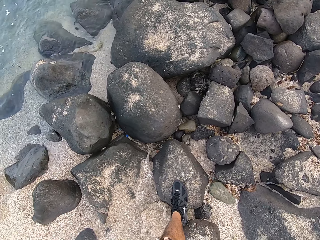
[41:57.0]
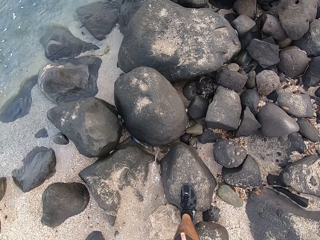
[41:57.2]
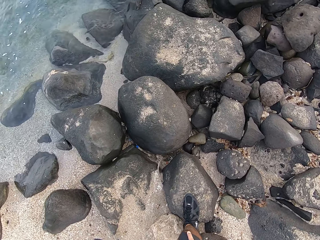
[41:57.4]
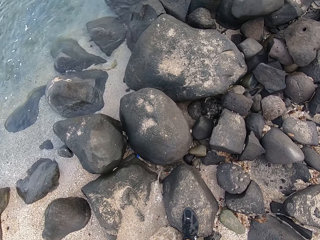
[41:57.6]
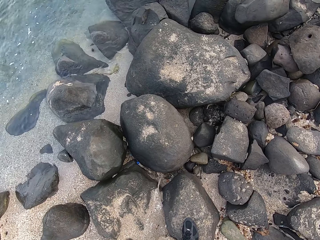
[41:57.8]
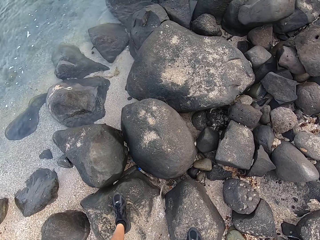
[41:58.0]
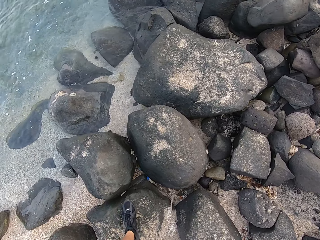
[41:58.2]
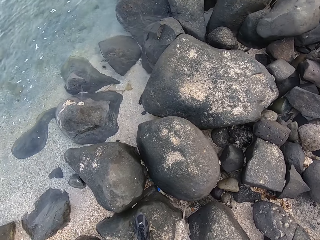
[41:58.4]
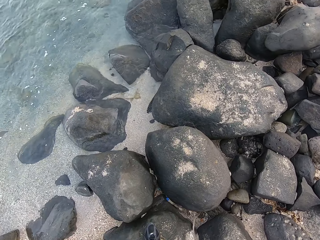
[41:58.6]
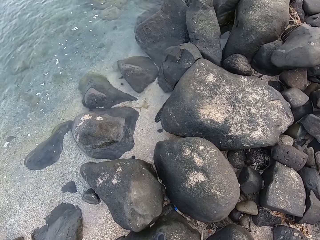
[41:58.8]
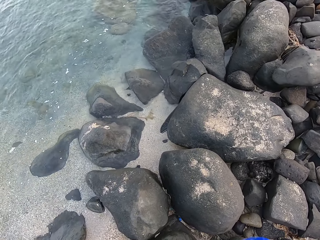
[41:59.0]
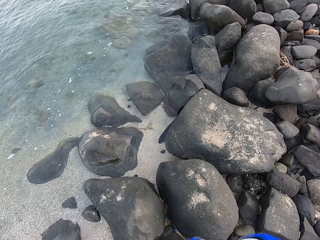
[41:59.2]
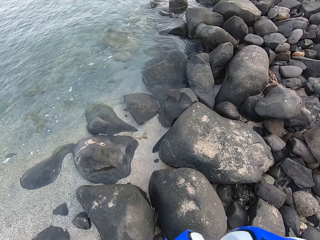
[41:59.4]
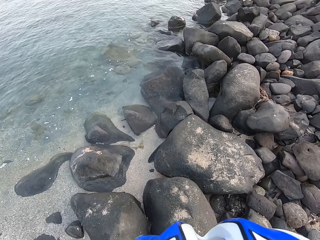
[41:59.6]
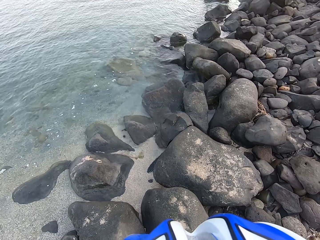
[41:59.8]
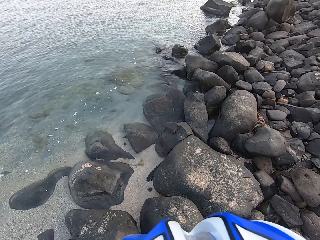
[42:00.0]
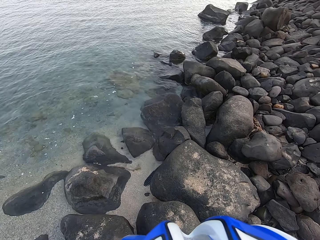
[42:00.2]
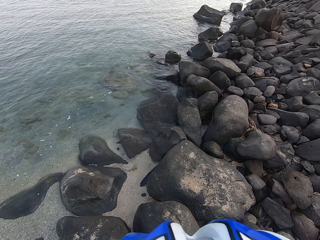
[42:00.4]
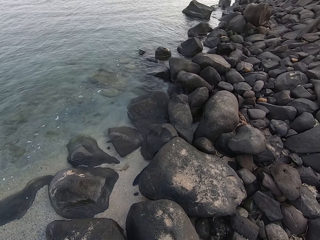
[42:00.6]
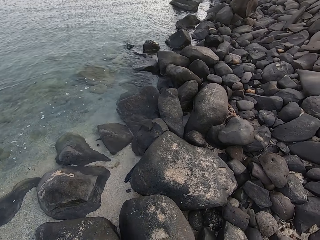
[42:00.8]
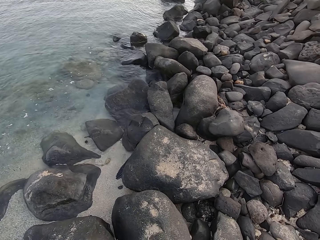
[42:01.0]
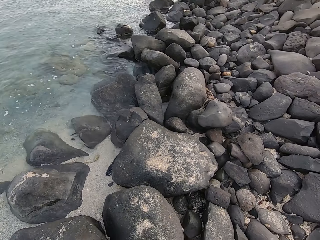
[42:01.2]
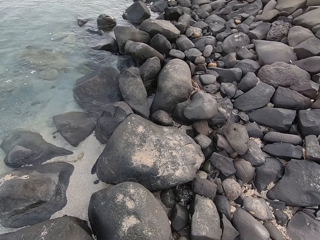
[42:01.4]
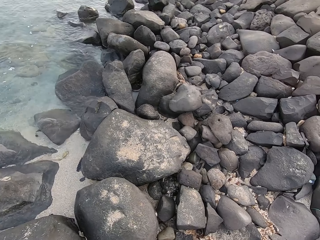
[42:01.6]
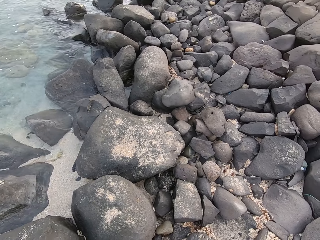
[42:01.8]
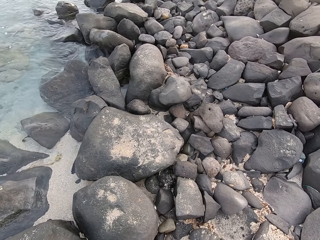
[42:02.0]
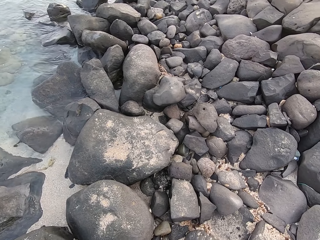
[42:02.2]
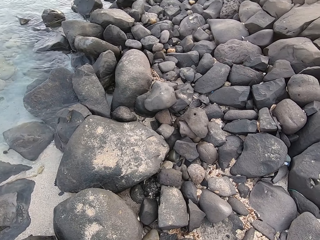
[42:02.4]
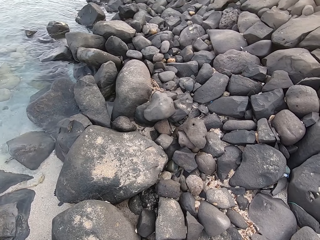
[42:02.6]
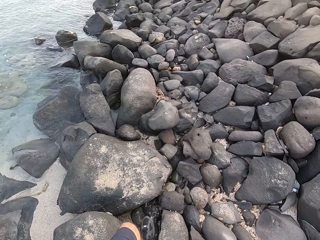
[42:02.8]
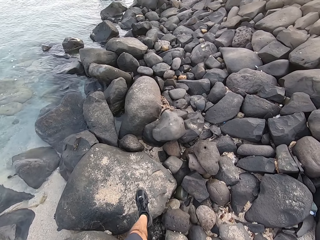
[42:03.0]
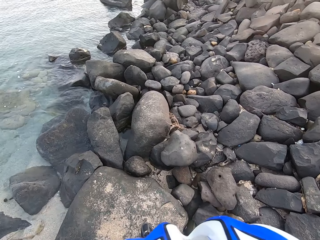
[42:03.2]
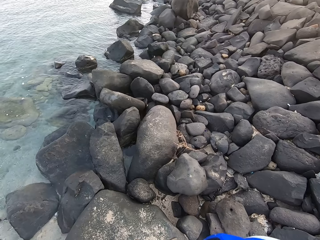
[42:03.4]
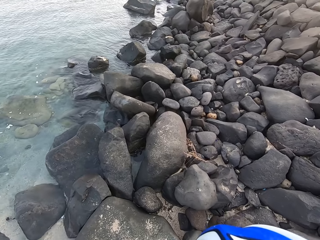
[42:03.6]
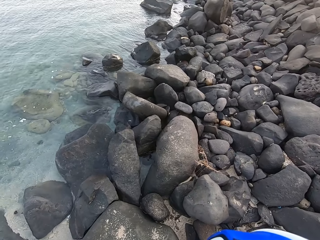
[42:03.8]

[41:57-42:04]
The camera wearer looks into the ocean. They look around.

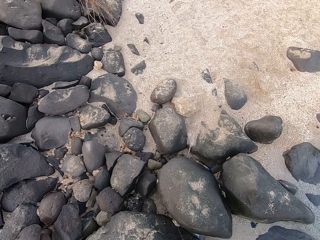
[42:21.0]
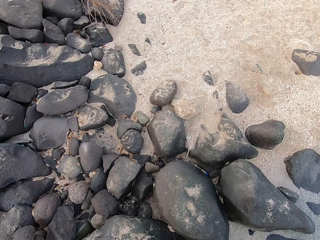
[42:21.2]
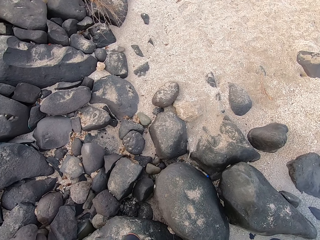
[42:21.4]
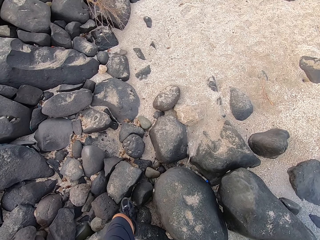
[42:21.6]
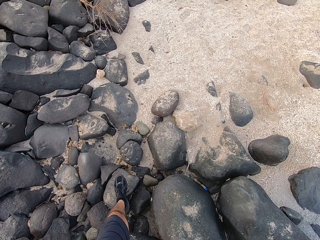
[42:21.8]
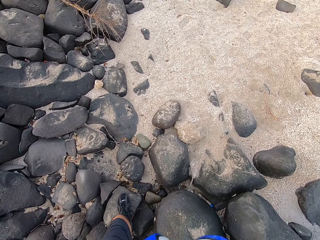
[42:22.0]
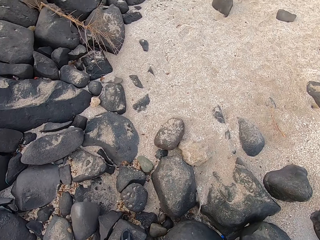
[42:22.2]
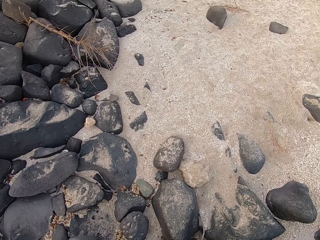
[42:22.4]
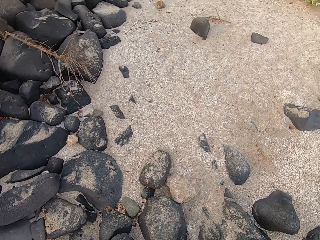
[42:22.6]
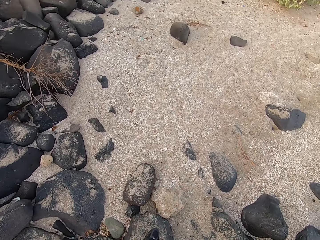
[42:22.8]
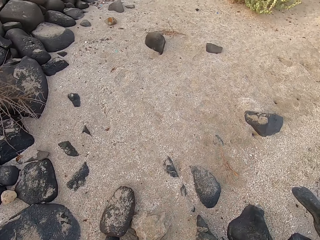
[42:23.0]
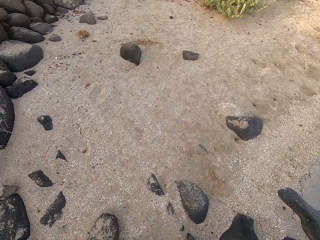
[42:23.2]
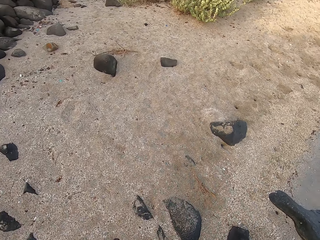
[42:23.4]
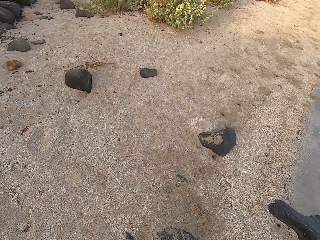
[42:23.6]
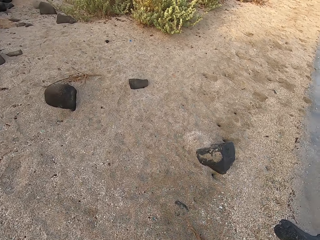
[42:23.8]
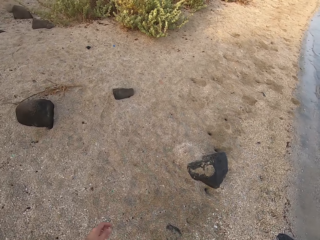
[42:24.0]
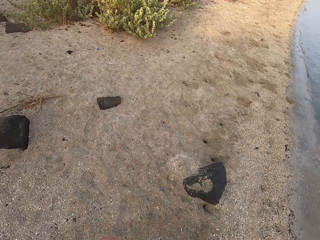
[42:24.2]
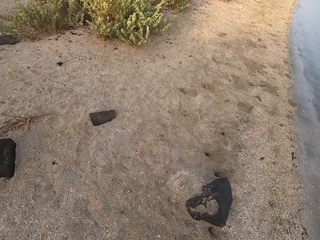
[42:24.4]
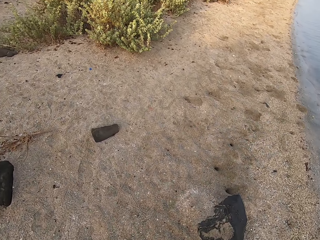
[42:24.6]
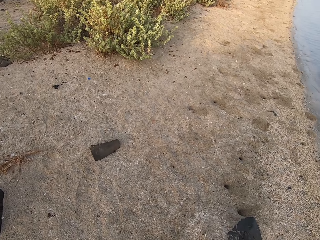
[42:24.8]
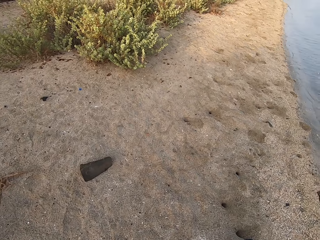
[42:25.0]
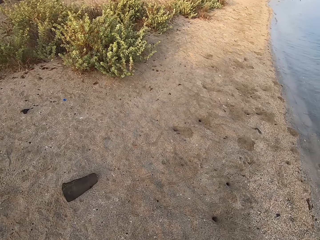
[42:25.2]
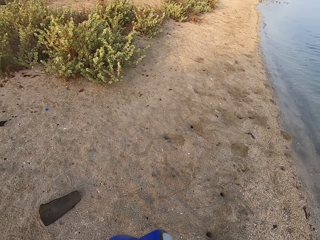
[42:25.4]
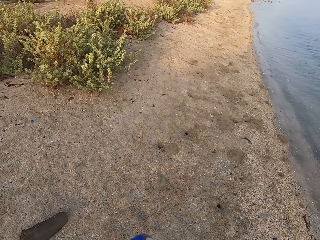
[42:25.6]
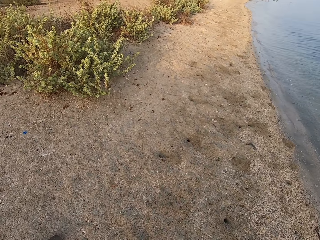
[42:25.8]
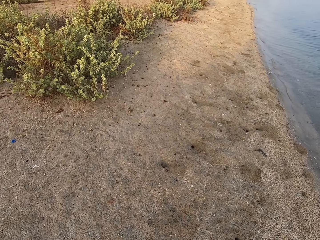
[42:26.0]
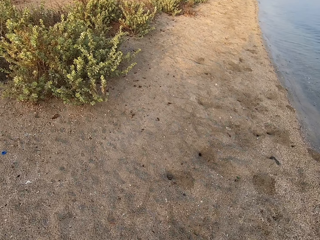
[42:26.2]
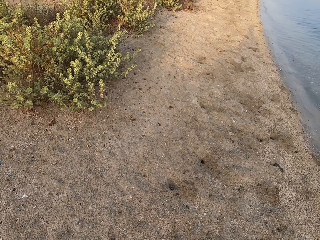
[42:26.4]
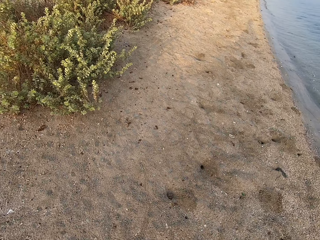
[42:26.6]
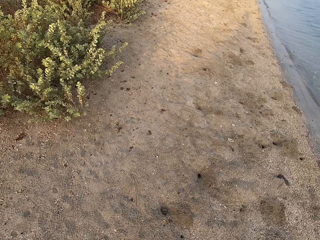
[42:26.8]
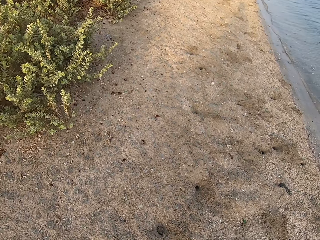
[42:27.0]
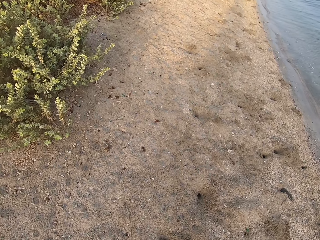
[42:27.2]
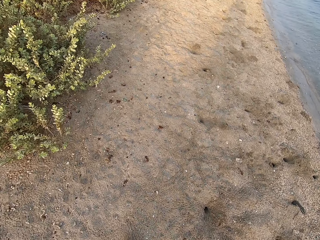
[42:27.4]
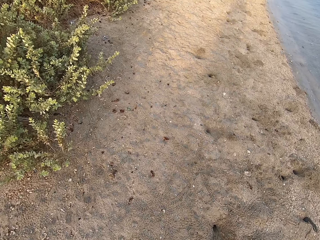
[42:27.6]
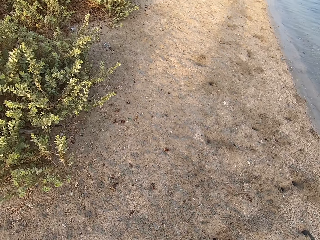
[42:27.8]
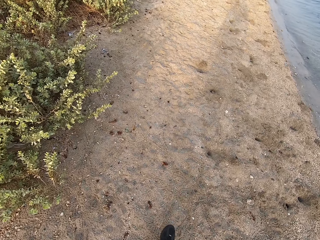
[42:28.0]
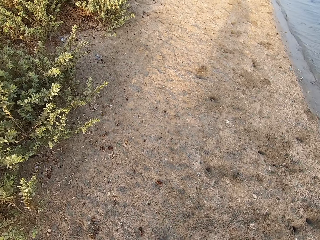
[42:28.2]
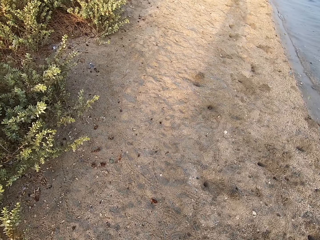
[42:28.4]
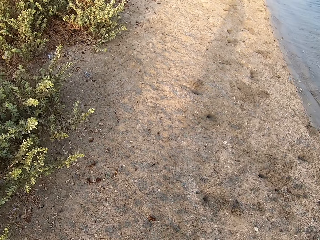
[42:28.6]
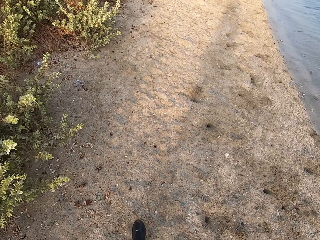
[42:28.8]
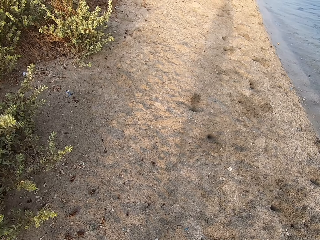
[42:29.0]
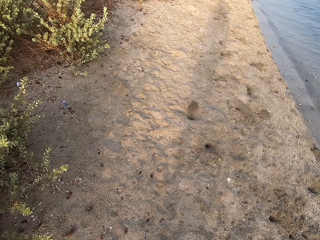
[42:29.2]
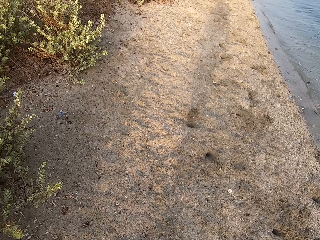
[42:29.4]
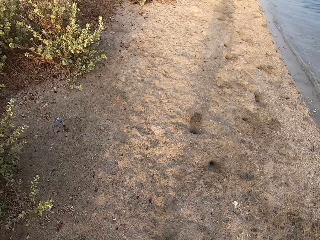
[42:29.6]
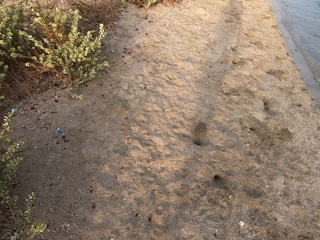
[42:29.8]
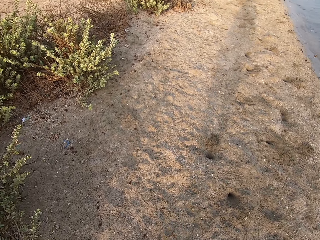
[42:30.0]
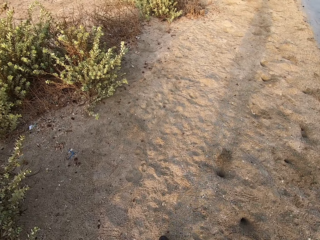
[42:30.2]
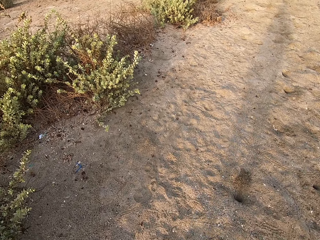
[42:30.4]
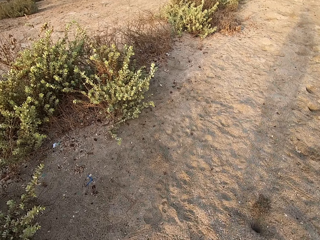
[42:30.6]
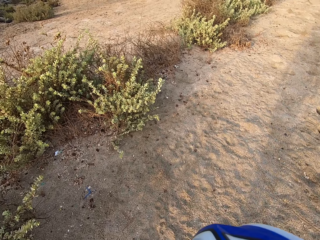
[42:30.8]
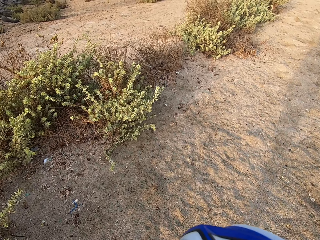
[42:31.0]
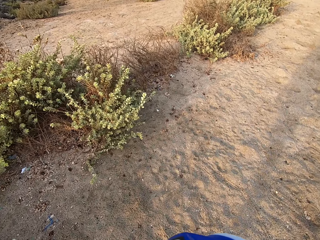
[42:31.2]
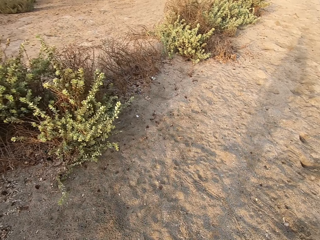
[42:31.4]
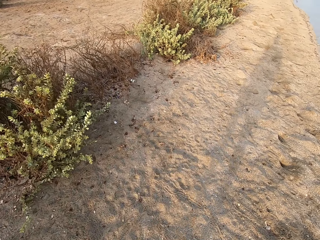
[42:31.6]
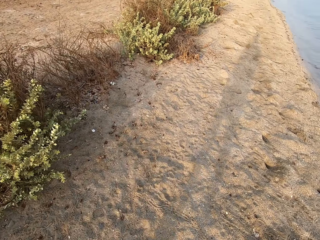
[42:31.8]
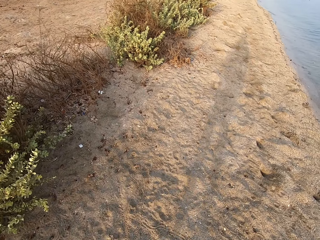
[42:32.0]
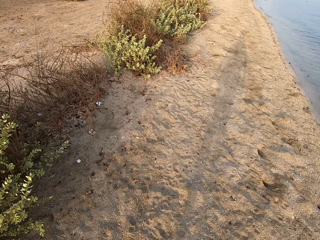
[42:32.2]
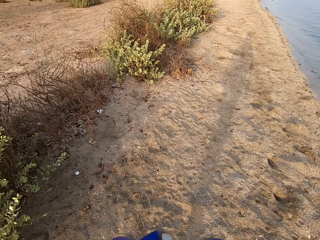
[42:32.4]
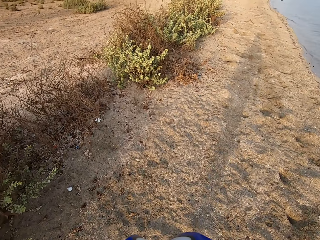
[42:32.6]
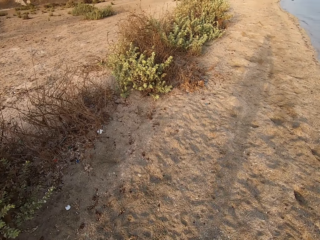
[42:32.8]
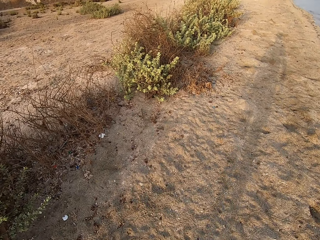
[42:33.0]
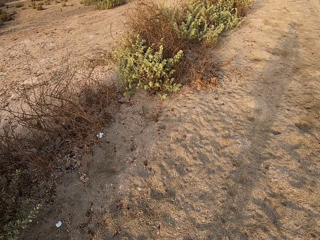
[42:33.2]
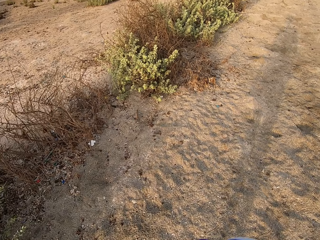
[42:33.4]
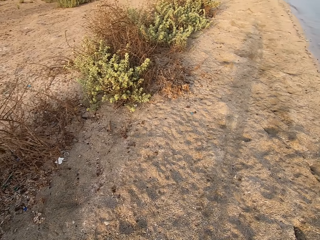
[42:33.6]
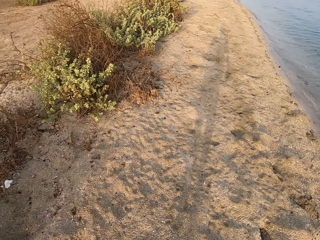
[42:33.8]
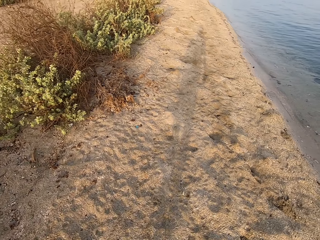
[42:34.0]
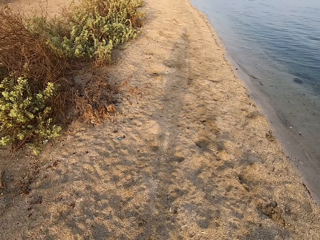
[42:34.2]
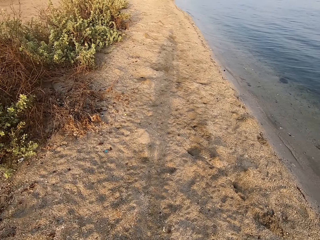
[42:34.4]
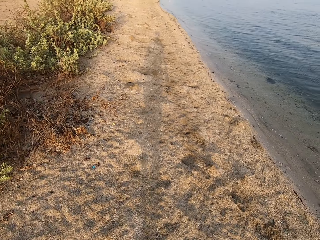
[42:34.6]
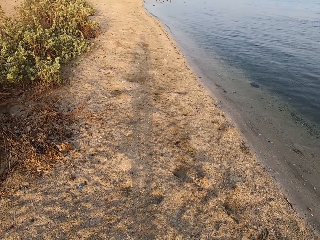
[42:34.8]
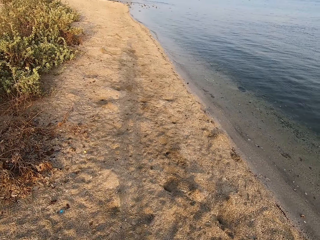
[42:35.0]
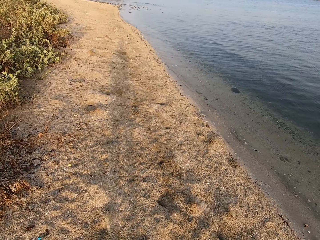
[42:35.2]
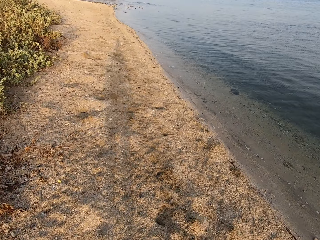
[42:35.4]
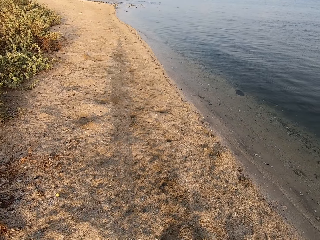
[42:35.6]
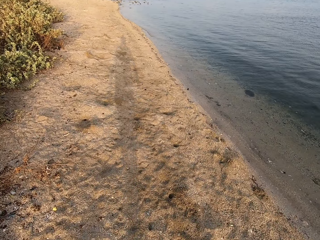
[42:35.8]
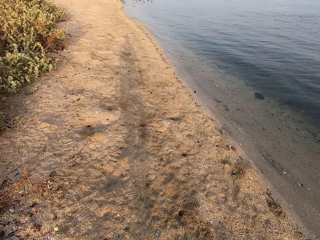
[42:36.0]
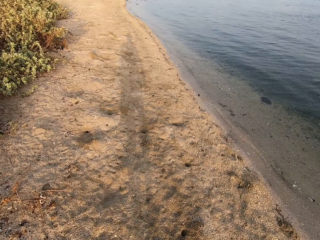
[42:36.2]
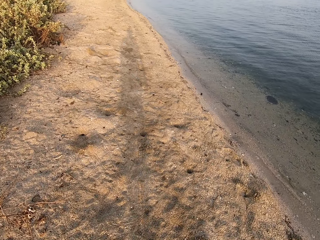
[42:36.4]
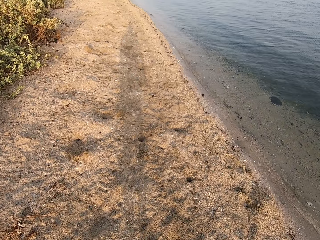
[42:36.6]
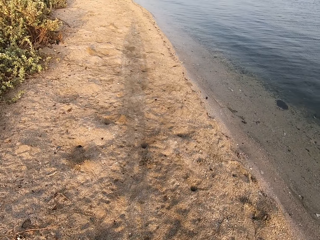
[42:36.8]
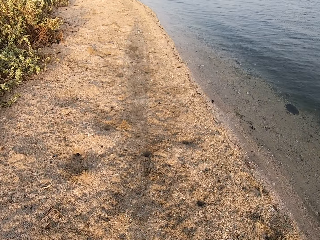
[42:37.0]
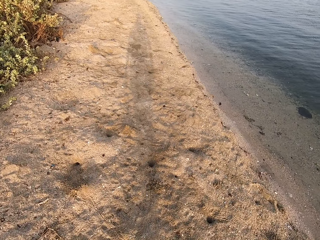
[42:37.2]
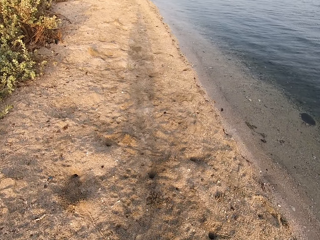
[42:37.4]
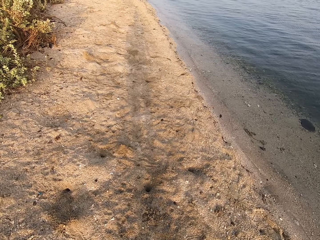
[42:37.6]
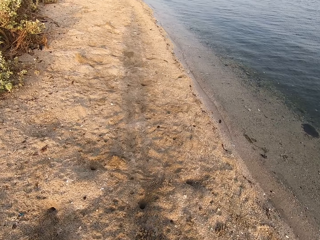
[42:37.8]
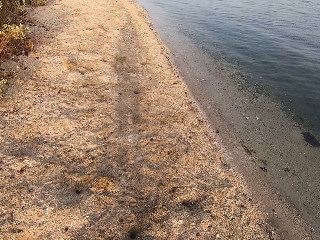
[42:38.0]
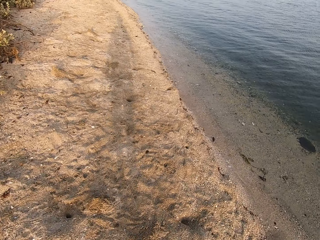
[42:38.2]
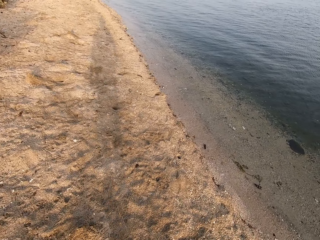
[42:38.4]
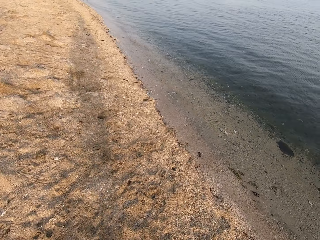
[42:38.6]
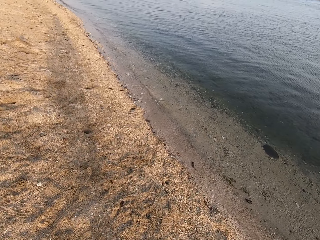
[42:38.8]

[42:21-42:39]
The camera wearer walks around the beach. They look around.
